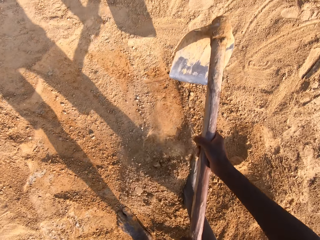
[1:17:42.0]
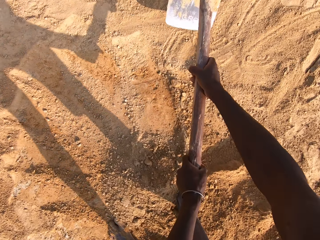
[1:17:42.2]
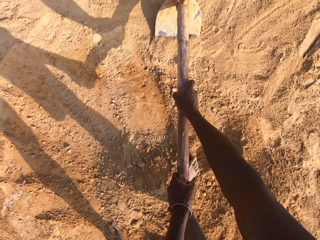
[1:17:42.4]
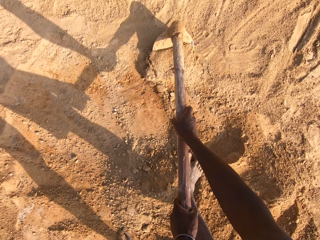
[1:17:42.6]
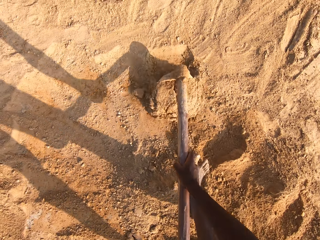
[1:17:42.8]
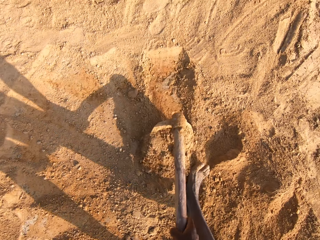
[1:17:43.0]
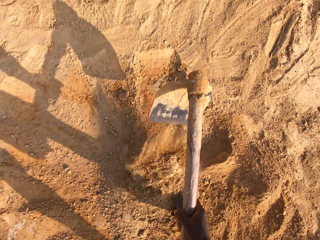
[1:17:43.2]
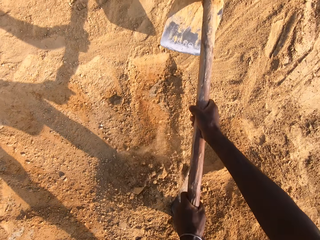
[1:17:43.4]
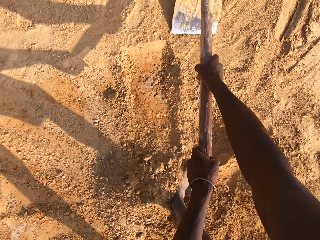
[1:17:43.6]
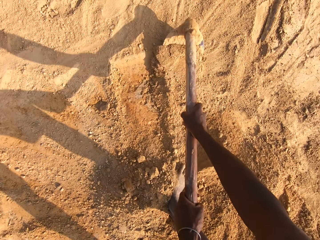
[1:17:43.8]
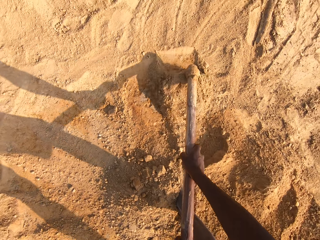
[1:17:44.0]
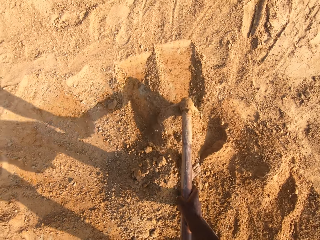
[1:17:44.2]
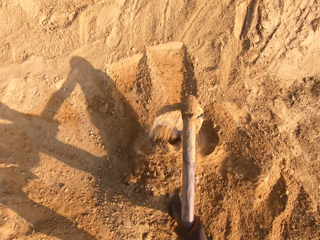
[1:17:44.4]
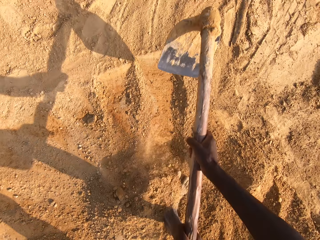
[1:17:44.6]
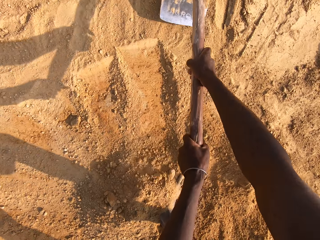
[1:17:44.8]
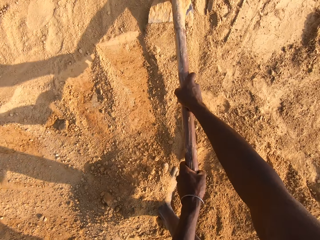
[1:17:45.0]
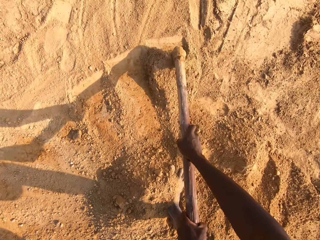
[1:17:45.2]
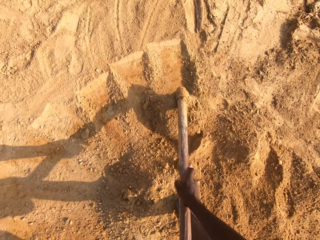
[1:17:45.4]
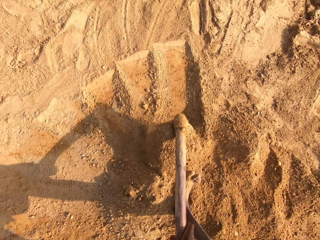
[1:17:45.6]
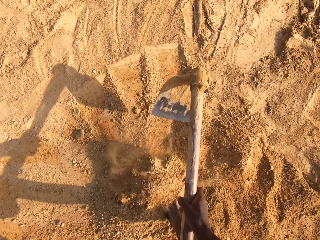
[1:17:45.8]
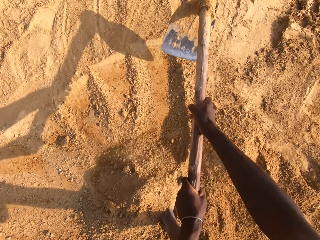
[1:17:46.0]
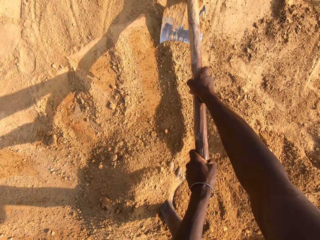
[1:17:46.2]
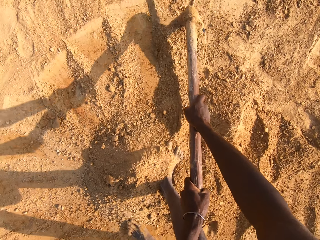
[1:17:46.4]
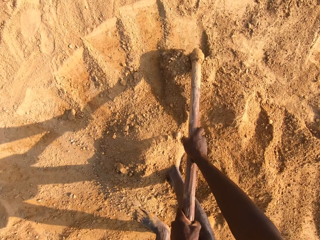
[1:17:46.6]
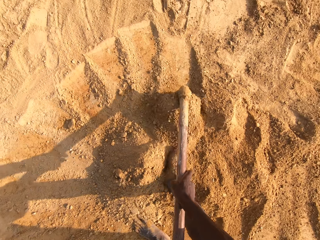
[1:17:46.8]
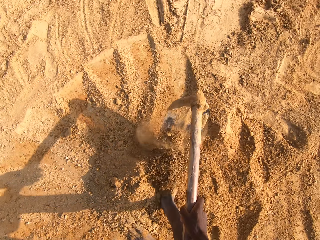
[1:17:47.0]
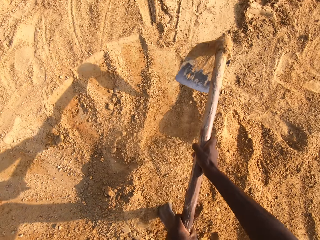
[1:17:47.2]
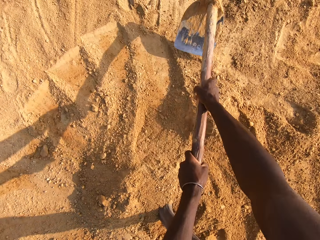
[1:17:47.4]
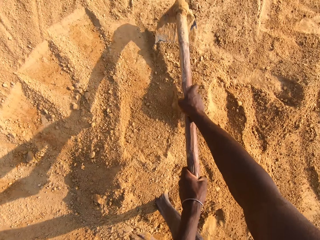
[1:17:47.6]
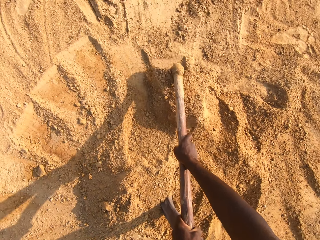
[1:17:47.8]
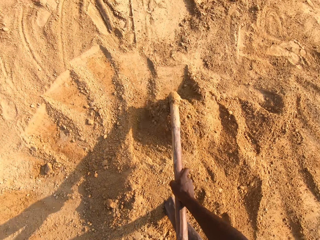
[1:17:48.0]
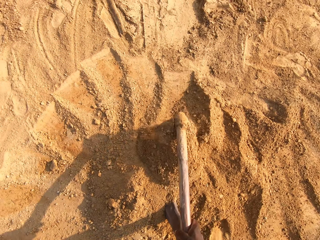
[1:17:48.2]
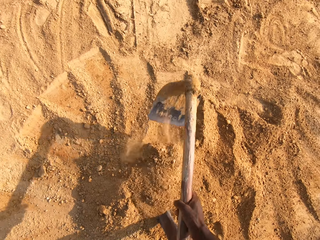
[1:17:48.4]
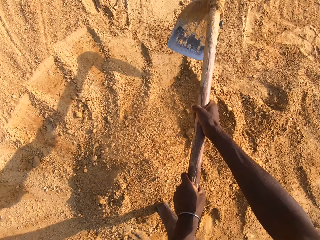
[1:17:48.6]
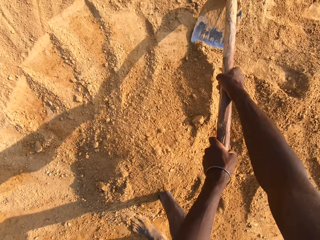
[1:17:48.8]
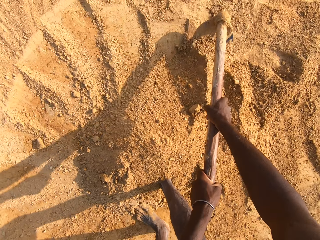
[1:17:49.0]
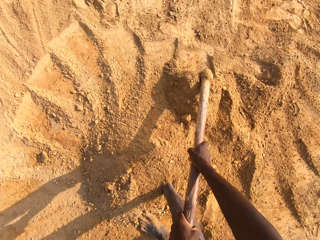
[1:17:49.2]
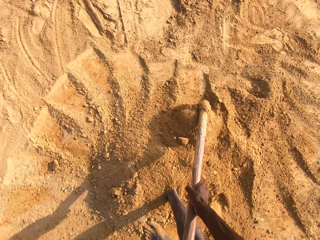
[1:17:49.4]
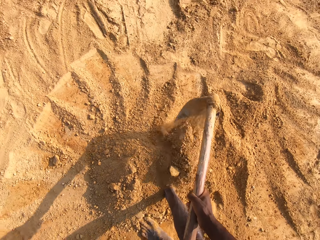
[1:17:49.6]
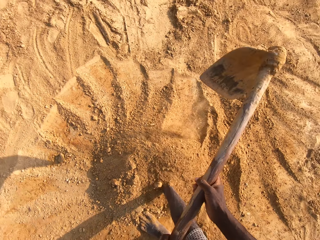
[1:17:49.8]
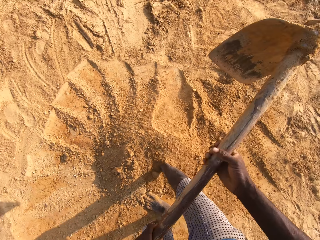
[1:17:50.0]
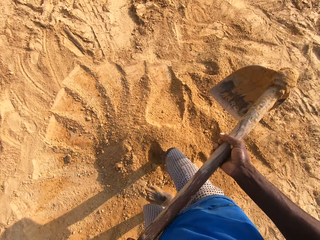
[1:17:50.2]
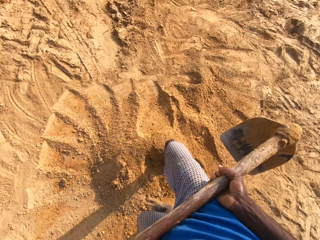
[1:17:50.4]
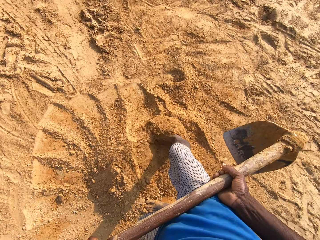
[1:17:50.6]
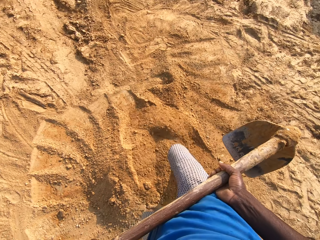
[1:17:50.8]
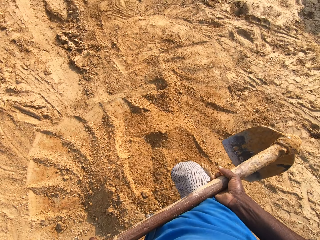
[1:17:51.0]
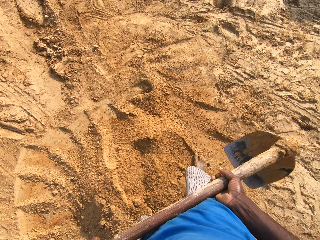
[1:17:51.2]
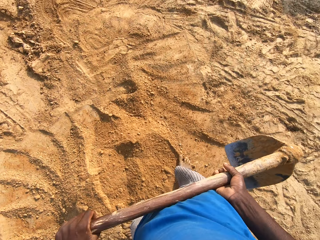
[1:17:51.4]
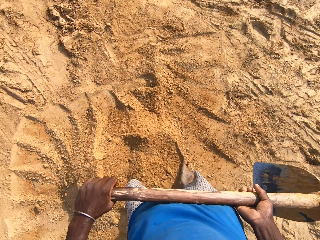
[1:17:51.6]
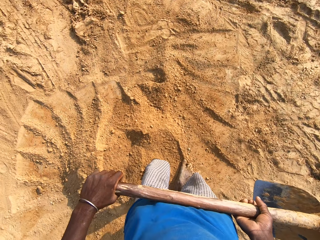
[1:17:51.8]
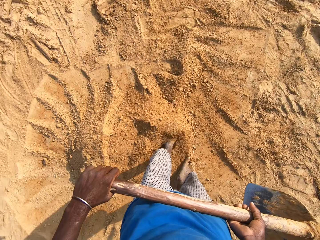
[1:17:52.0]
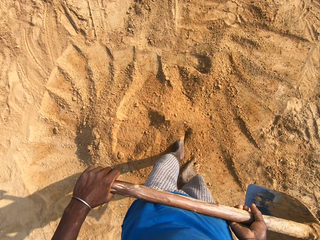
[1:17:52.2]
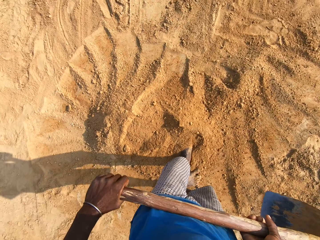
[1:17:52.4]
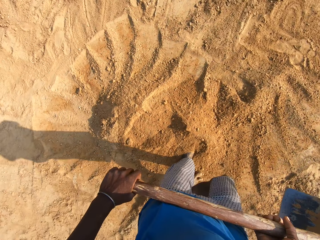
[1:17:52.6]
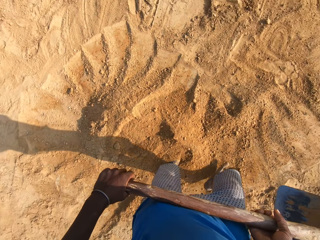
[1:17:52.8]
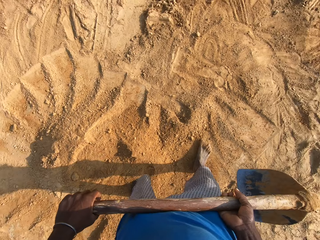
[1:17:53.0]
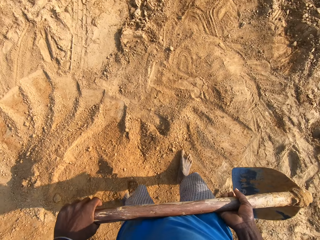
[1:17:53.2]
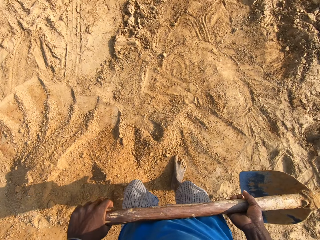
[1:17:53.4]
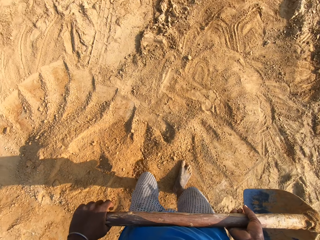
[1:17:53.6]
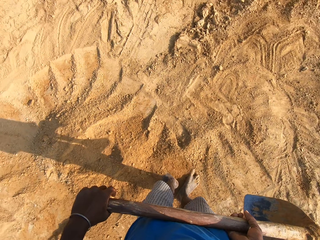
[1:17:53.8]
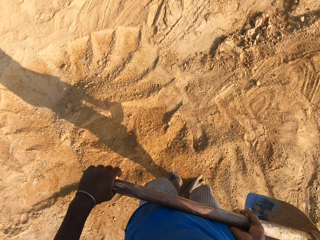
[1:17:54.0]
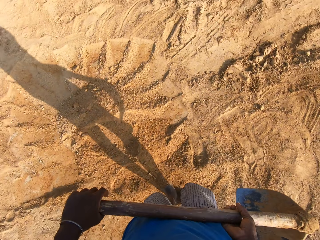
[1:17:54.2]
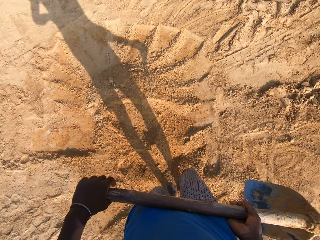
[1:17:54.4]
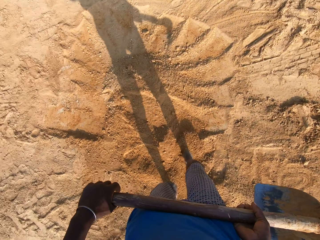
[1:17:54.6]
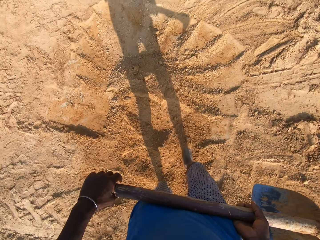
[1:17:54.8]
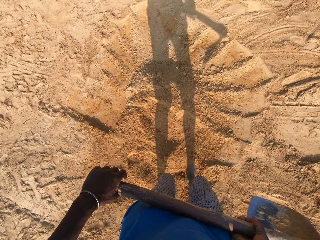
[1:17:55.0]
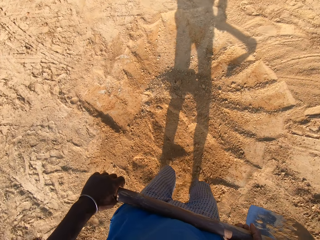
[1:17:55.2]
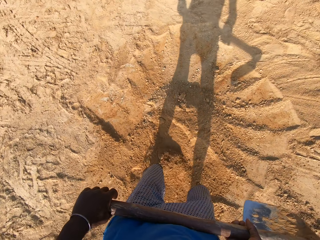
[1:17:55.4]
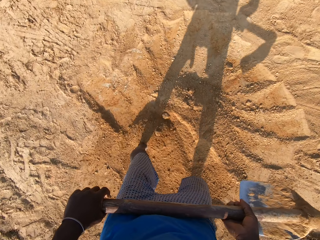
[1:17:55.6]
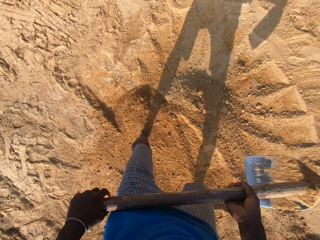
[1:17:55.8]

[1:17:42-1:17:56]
The camera wearer holds the jembe. He spreads sand with his legs.

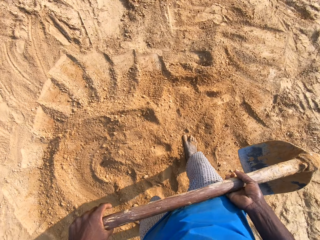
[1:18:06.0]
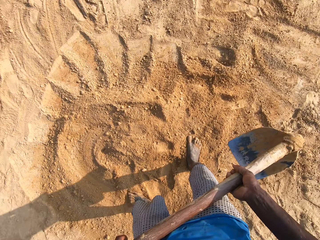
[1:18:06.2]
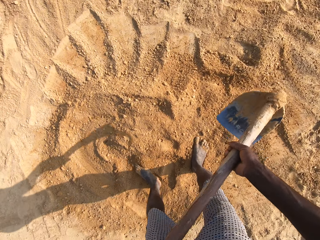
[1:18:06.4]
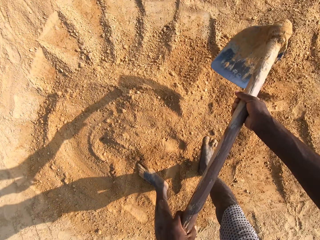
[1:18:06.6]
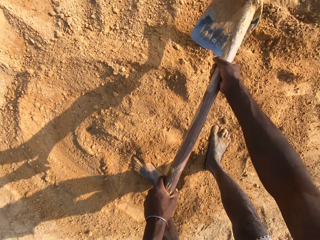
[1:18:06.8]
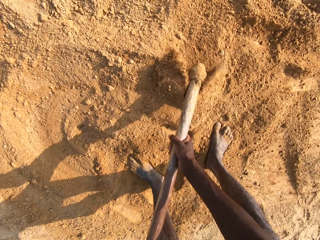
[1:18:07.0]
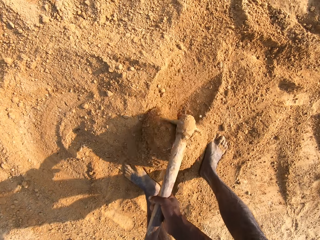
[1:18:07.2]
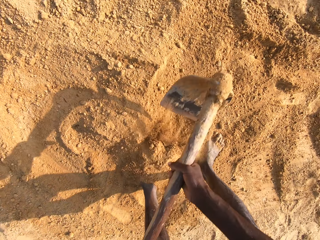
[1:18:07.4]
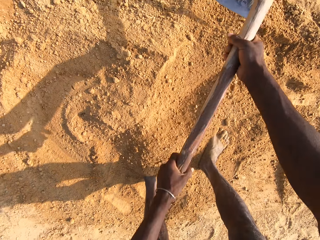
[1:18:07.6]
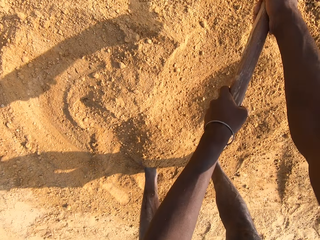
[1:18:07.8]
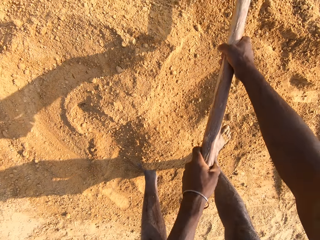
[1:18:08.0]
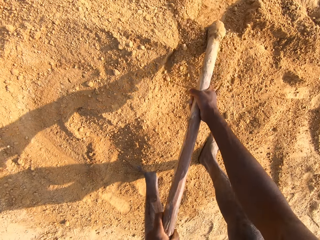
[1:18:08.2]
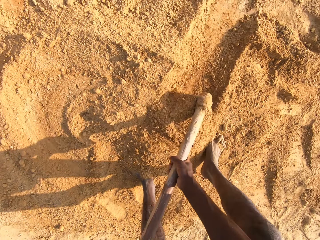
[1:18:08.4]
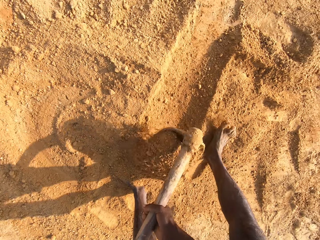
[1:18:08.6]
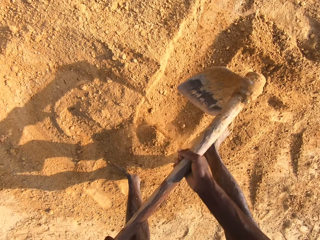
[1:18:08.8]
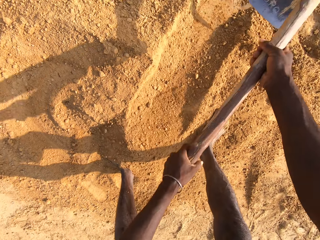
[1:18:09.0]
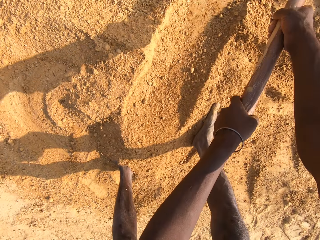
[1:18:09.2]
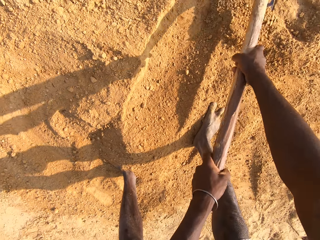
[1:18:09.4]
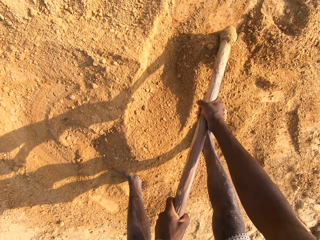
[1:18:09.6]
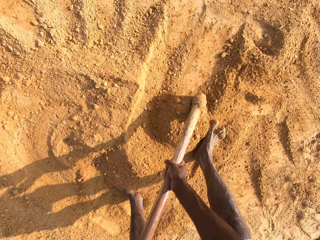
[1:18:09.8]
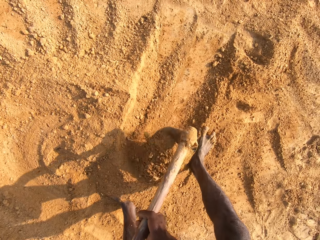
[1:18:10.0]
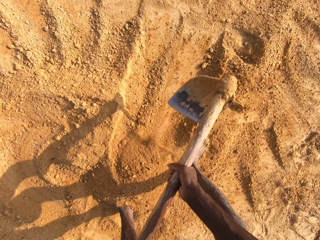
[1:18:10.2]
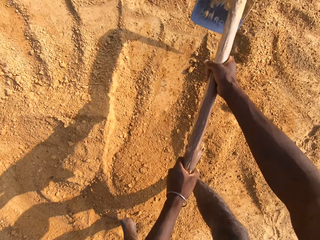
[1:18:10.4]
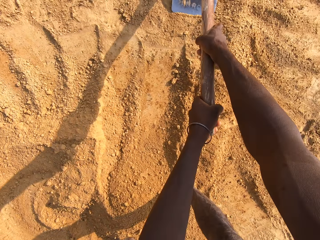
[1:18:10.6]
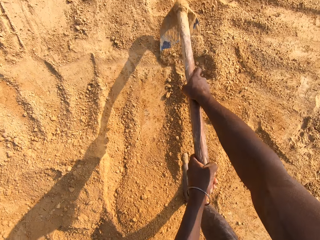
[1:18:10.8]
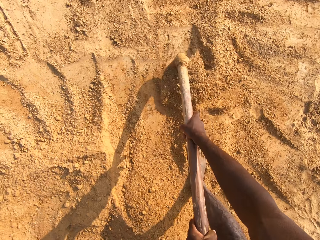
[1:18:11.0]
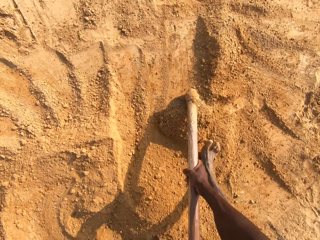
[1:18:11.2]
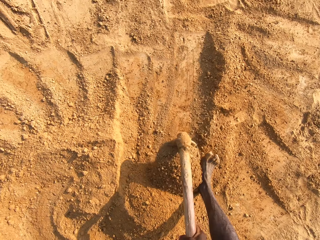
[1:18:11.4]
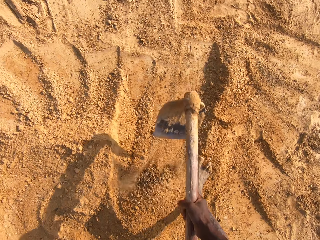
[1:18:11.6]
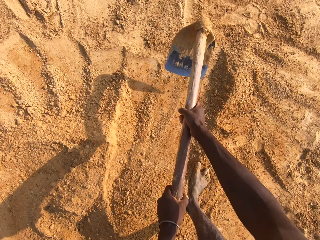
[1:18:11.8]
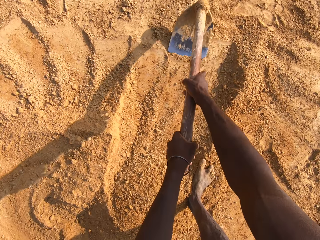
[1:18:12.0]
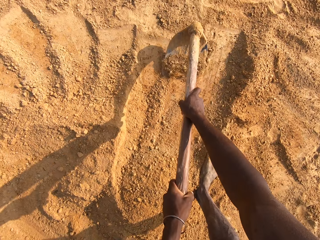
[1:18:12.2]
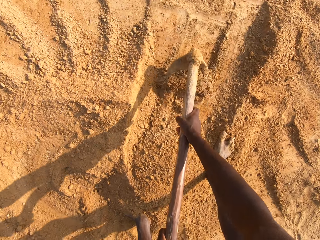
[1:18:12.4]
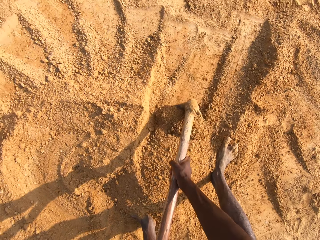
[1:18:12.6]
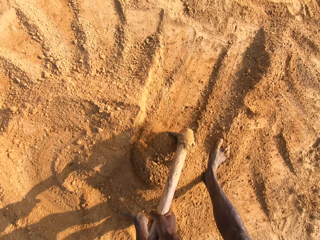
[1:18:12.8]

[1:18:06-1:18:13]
The camera wearer resumes gathering sand with the hoe in his hand.
